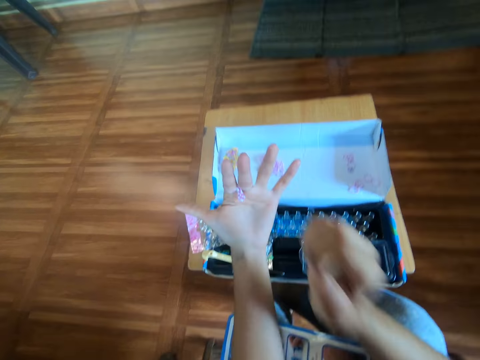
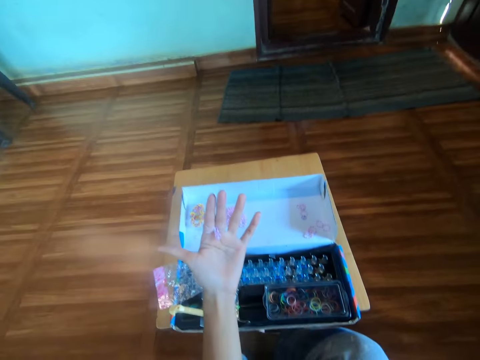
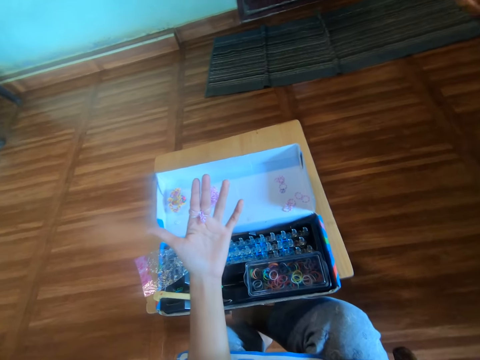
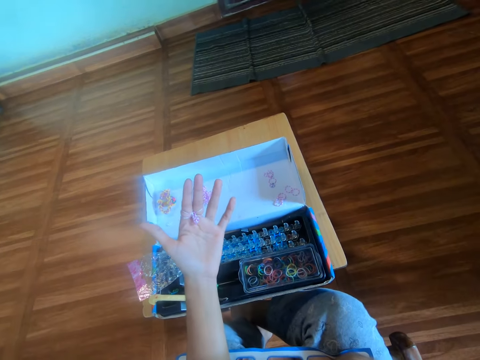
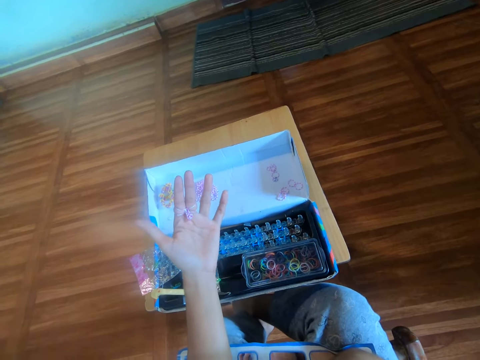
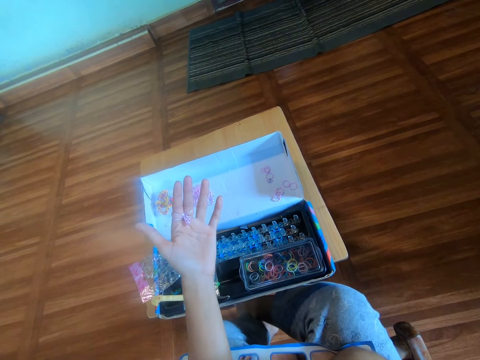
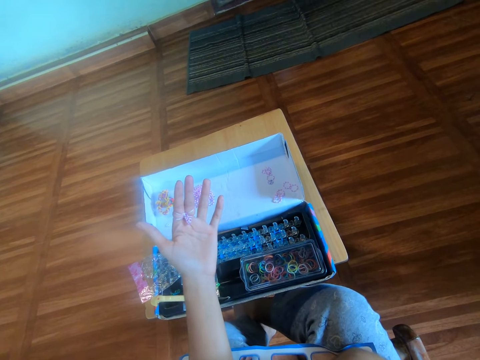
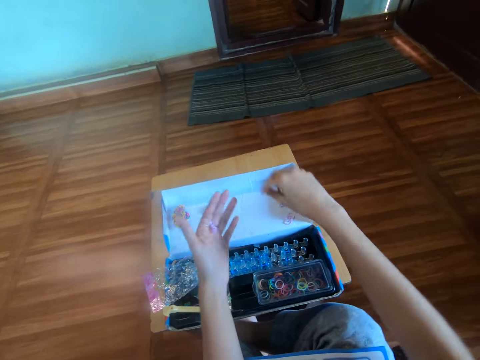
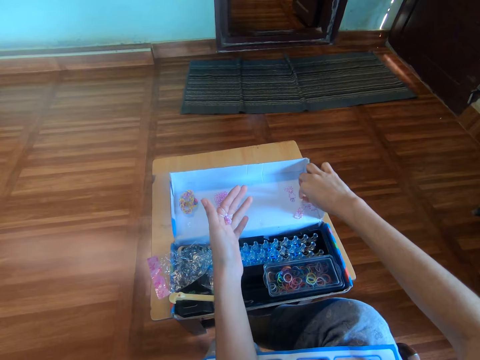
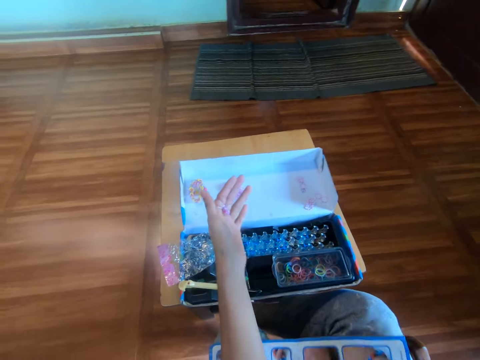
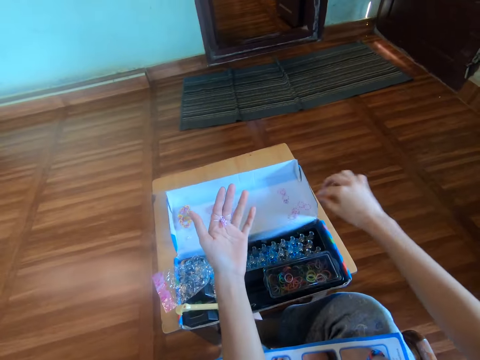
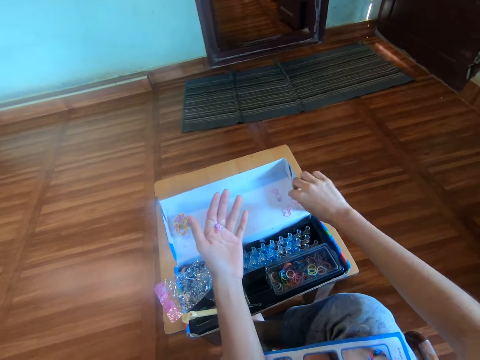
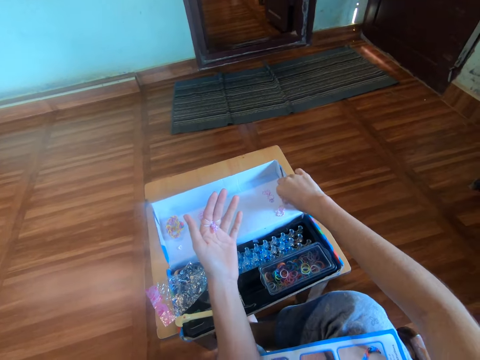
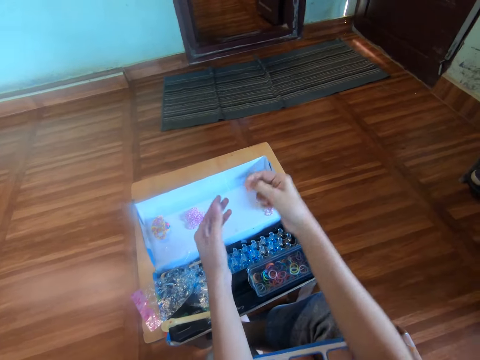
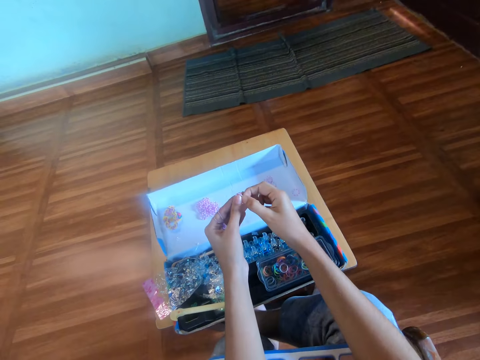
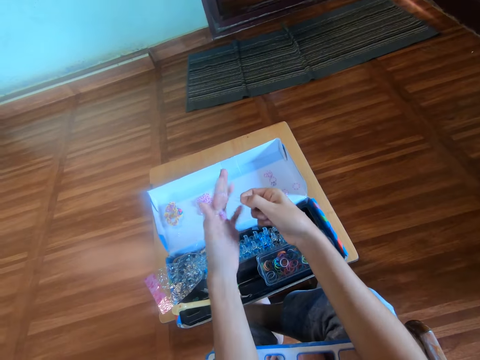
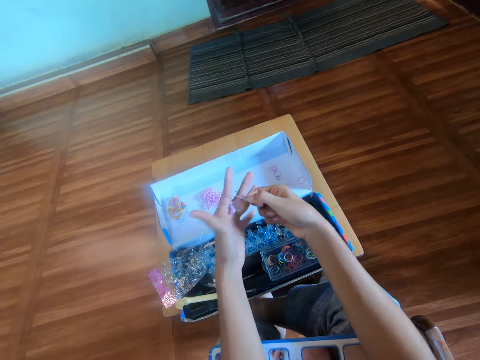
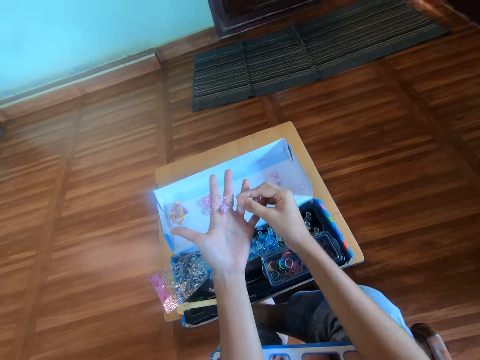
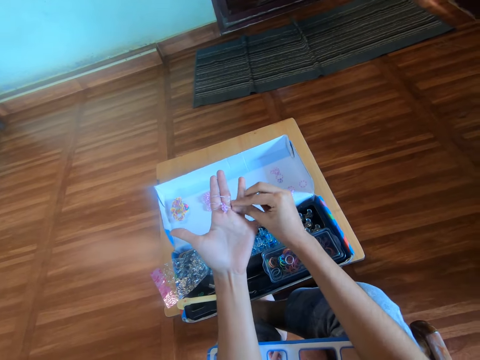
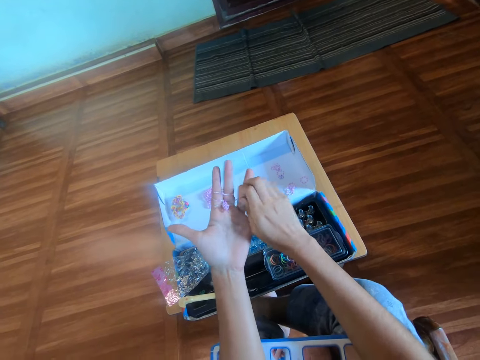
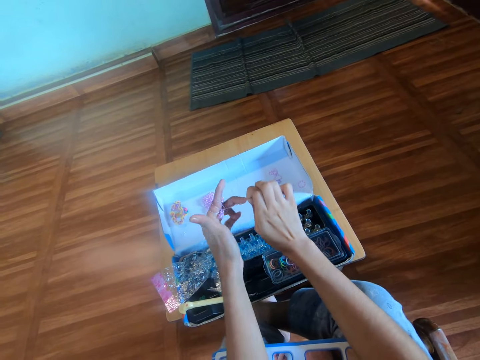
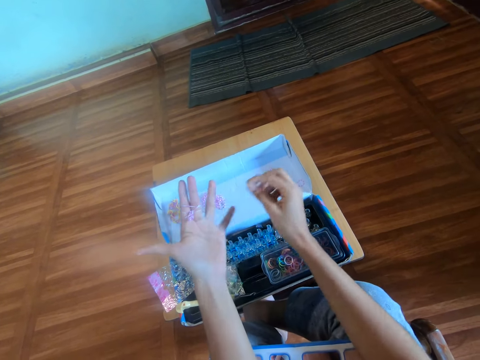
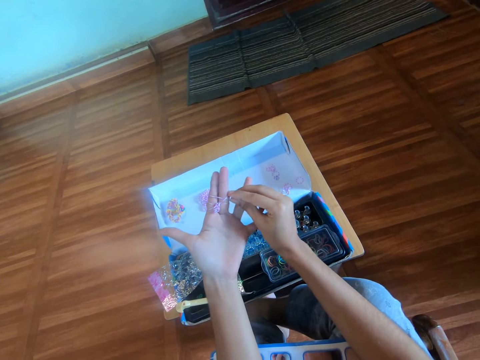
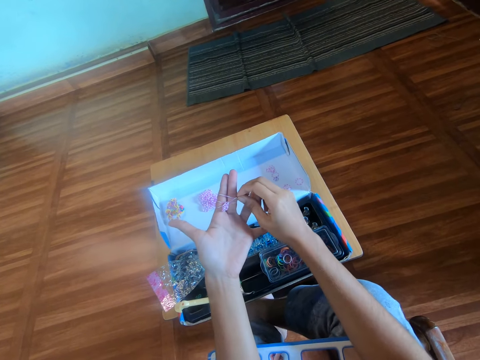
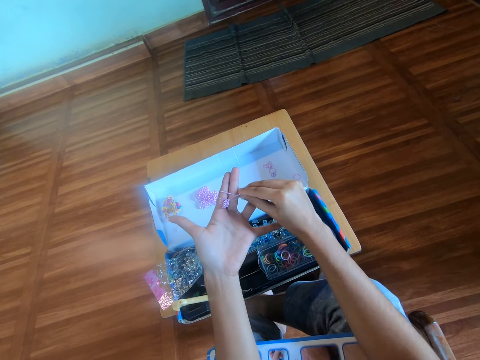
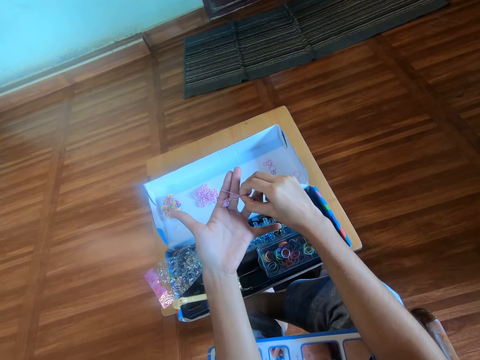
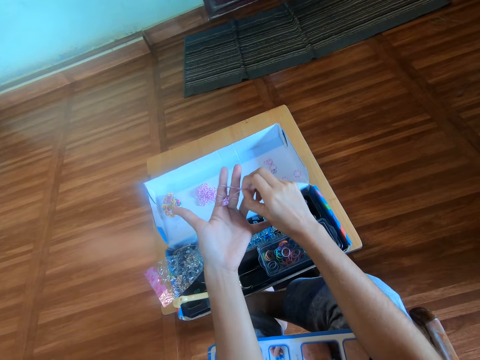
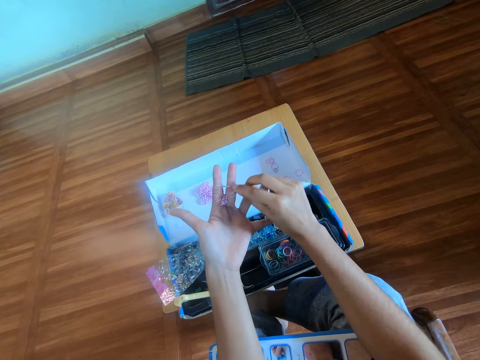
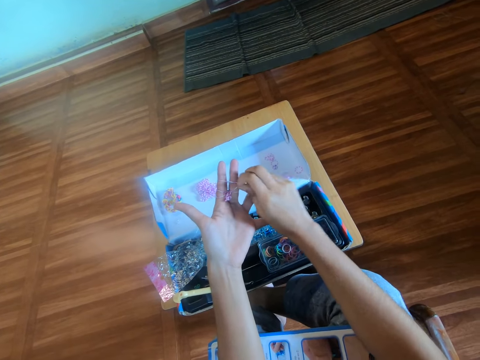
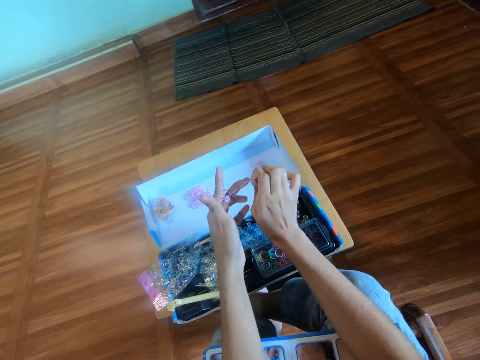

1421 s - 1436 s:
The camera wearer lifts her right hand. She touches her face with her right hand. She touches some rubber bands on the carton box with her right hand. She shakes her right hand. She picks a rubber band from the carton box with her right hand. She wears the rubber band around her left hand. She makes a rubber band pattern. She crafts the rubber band with her right hand.

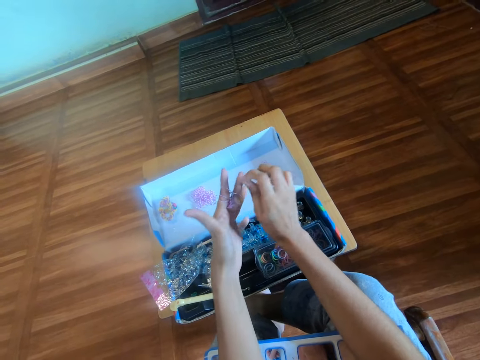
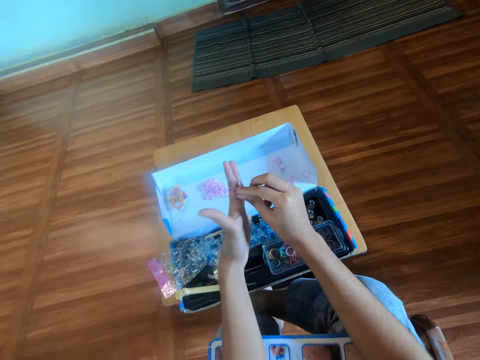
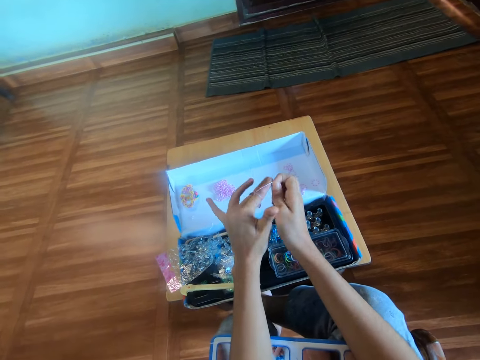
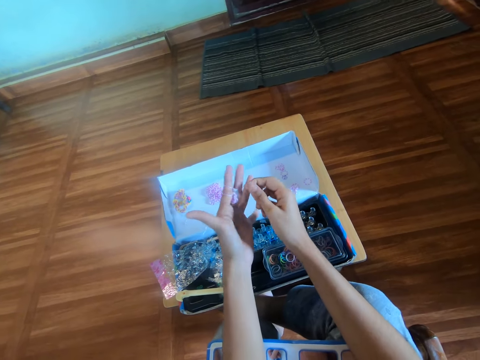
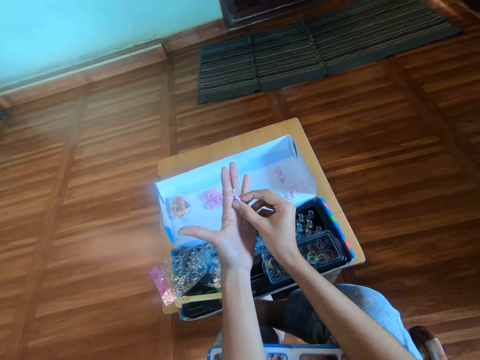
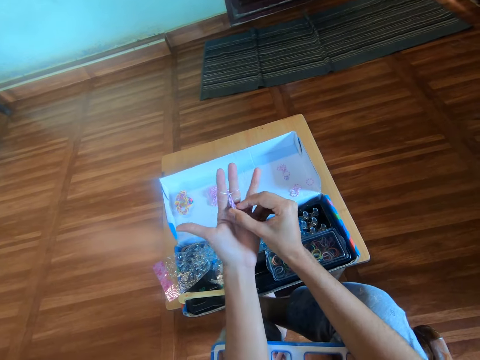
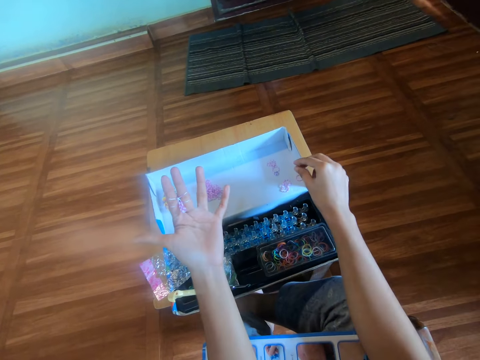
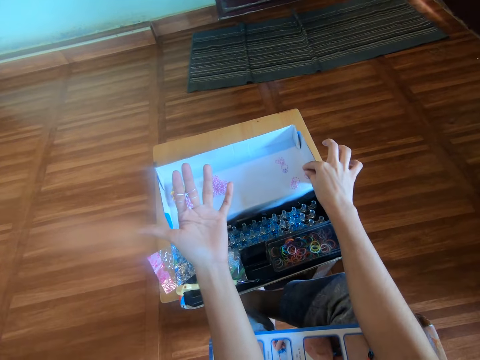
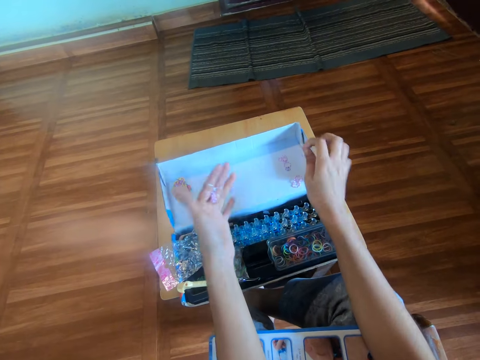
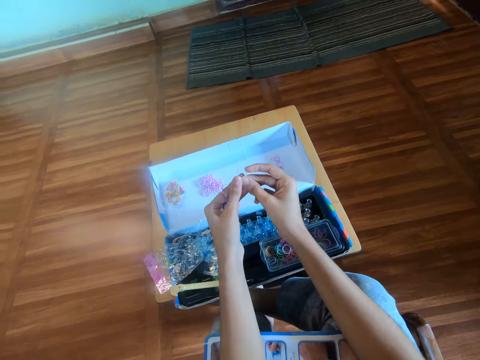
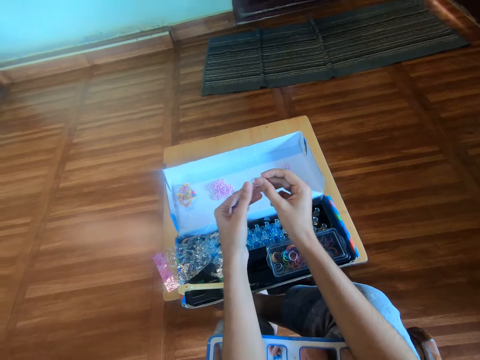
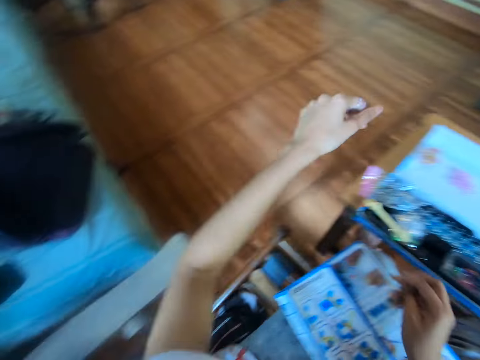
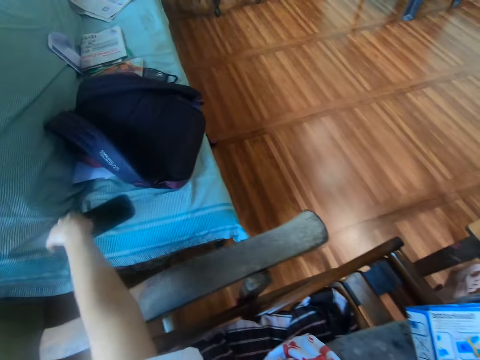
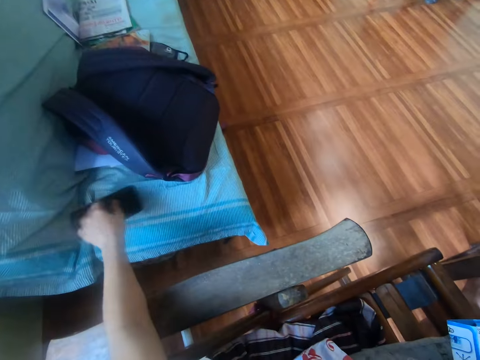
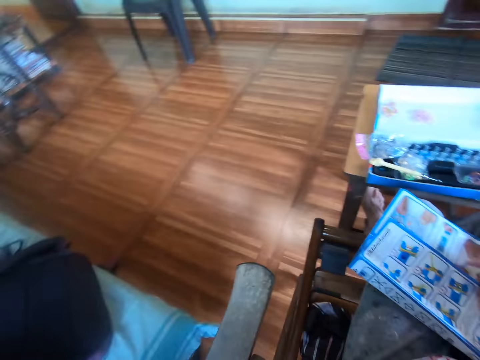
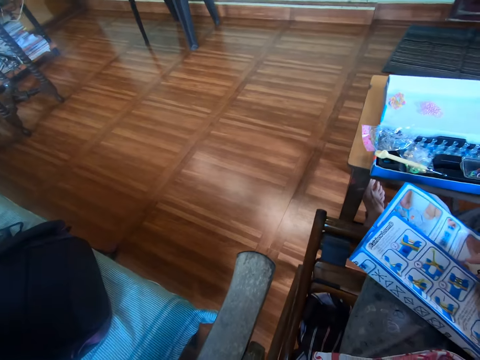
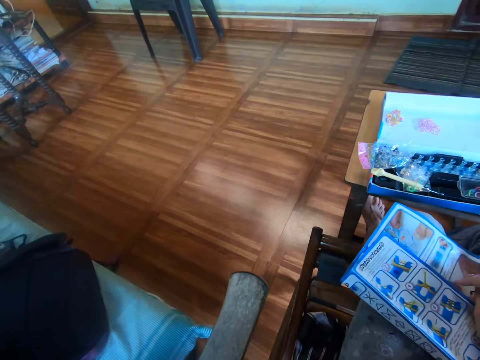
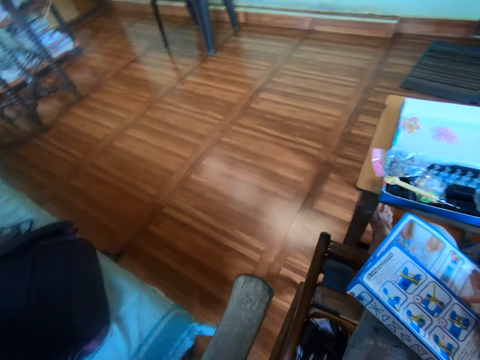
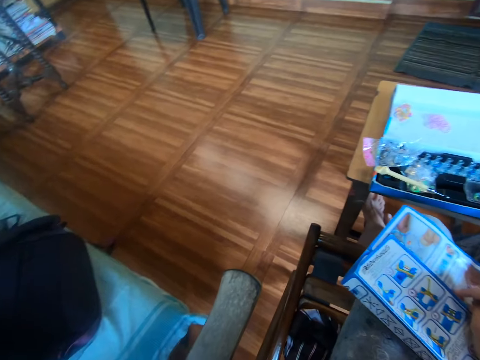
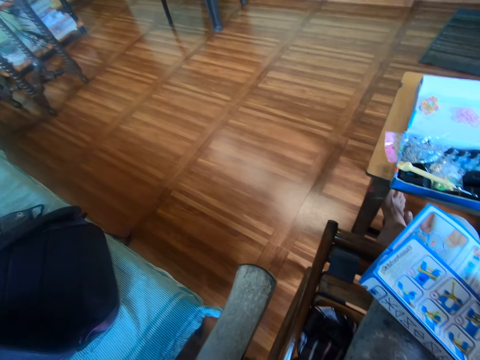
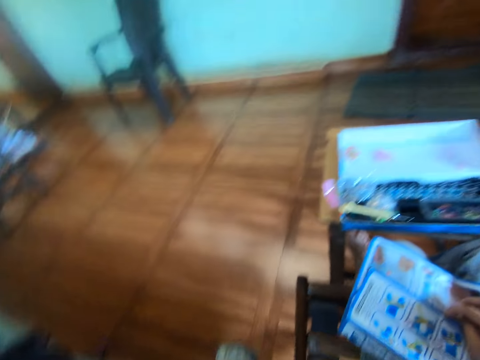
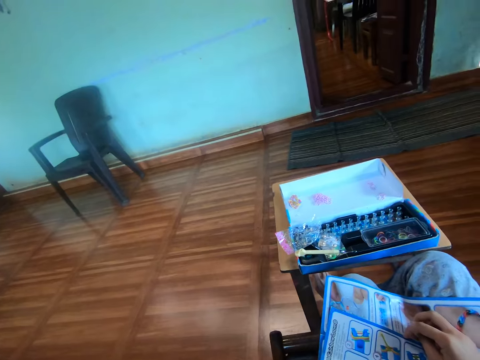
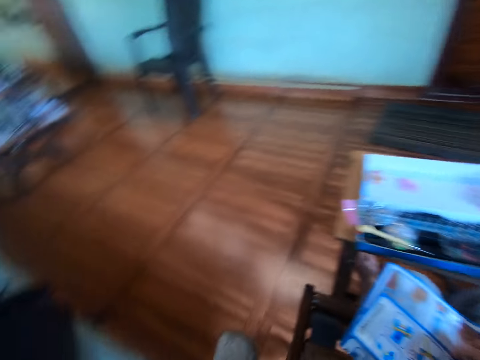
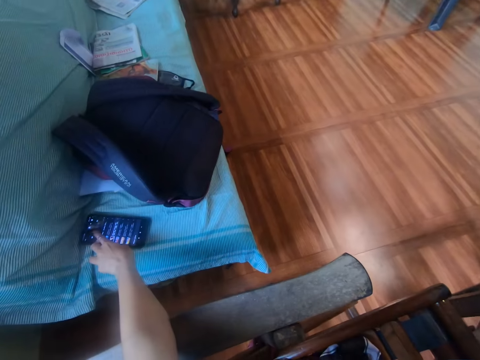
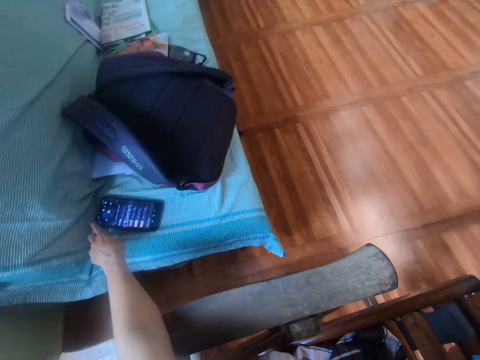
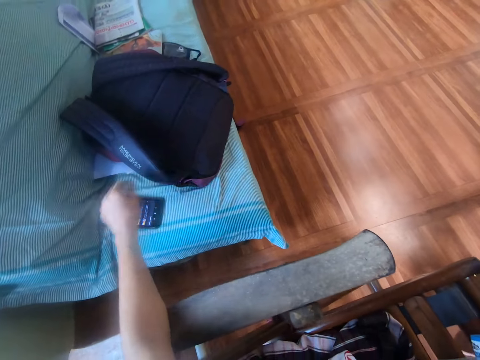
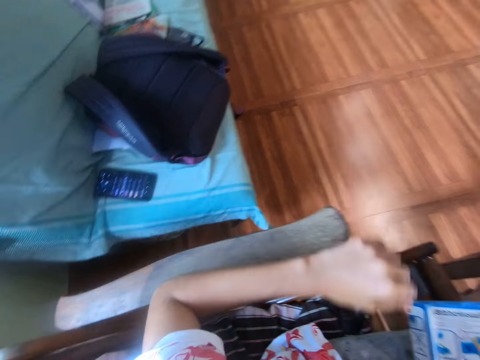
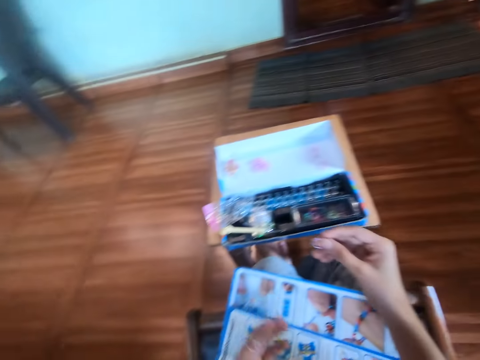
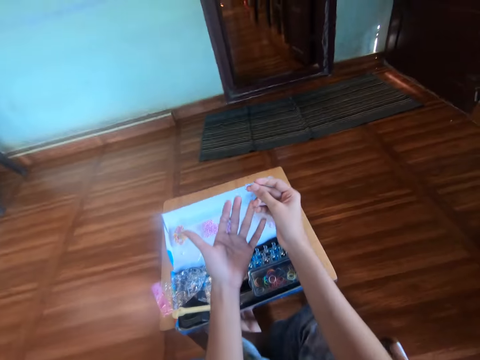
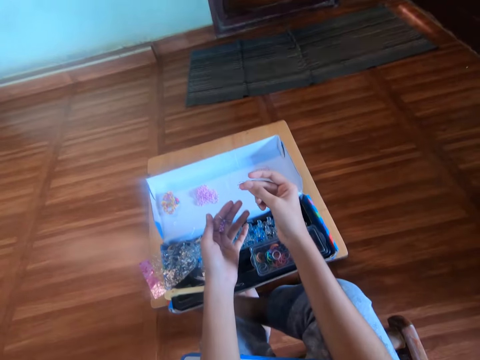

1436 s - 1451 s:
The camera wearer picks a rubber band from the carton box with her right hand. She puts the rubber band in her finger. She holds the rubber band with both hands. She turns the left hand around. She touches a phone on a sofa with her left hand. She looks around the room. She operates the phone with her left hand. She touches the phone on the seat. She turns around.
